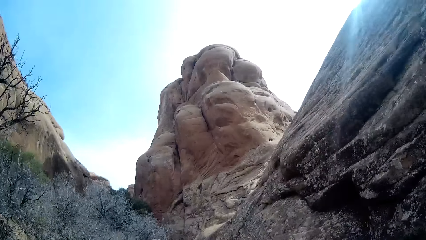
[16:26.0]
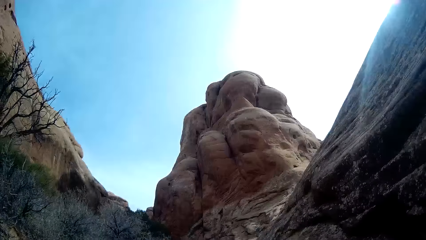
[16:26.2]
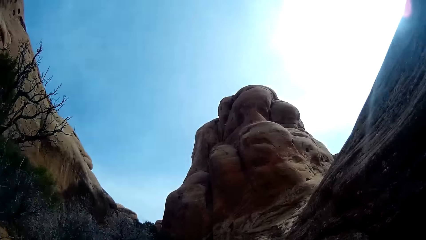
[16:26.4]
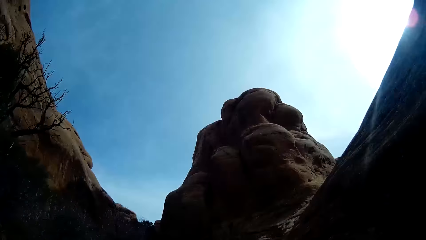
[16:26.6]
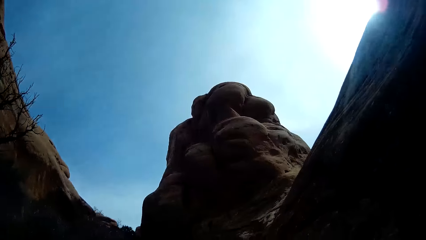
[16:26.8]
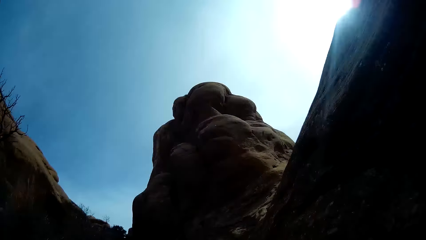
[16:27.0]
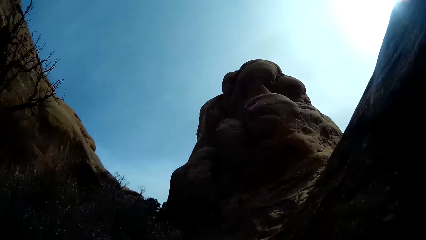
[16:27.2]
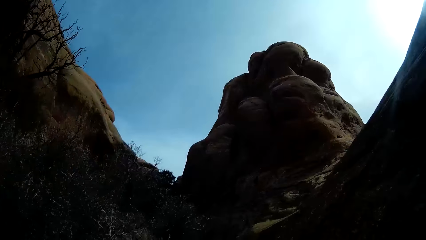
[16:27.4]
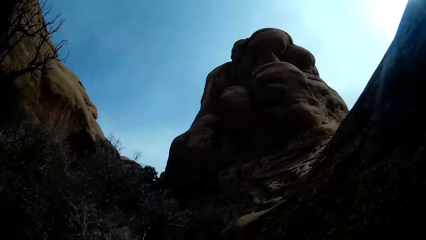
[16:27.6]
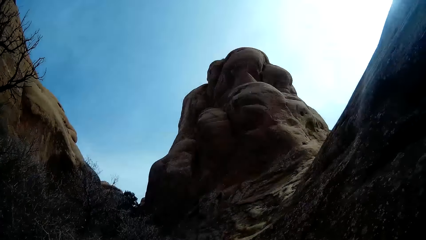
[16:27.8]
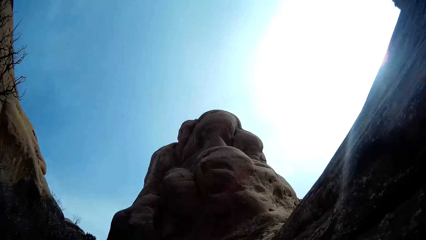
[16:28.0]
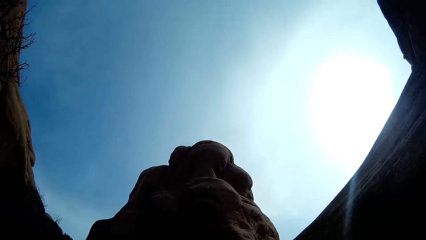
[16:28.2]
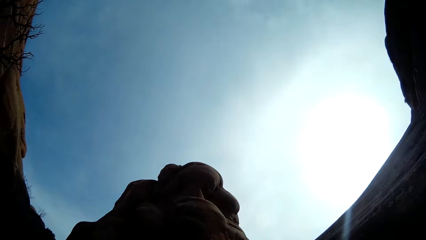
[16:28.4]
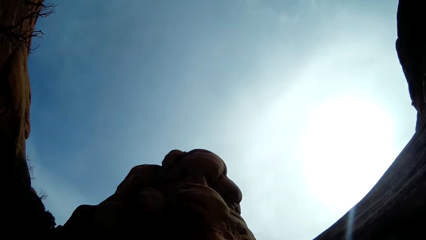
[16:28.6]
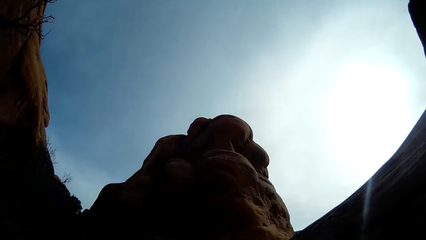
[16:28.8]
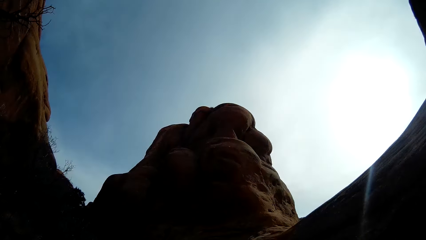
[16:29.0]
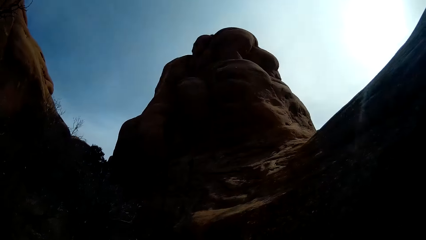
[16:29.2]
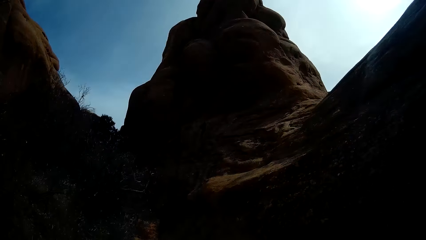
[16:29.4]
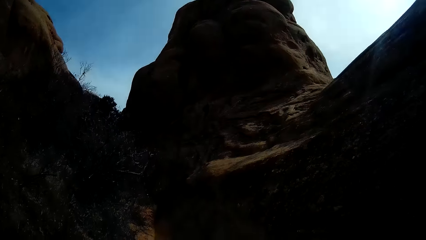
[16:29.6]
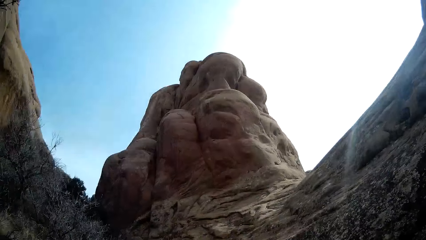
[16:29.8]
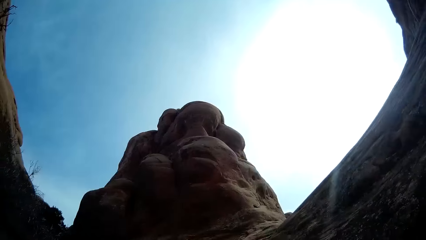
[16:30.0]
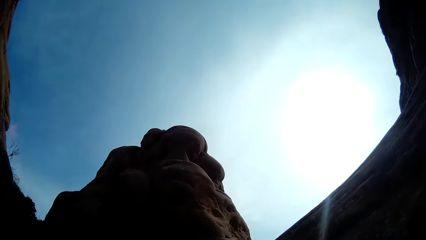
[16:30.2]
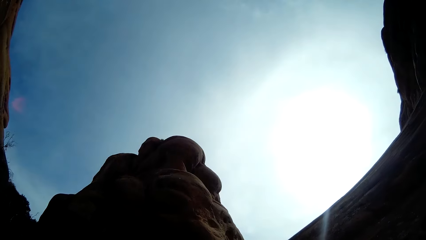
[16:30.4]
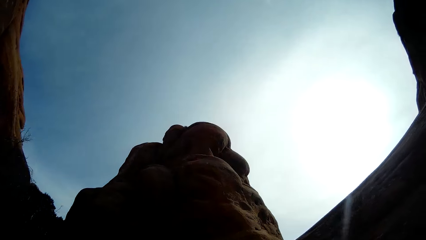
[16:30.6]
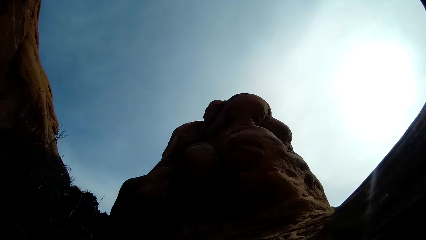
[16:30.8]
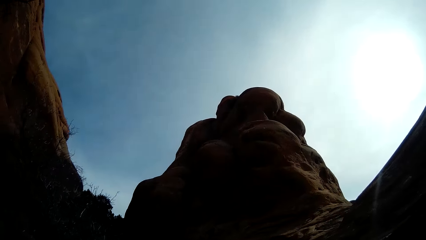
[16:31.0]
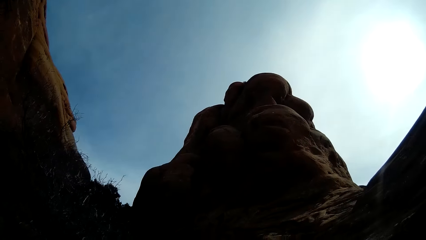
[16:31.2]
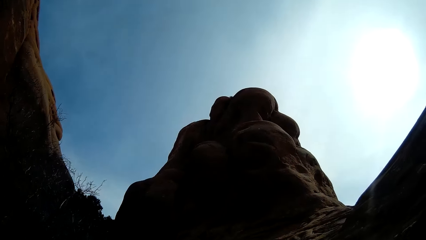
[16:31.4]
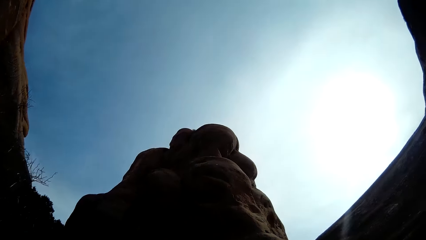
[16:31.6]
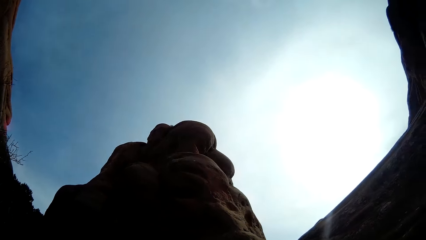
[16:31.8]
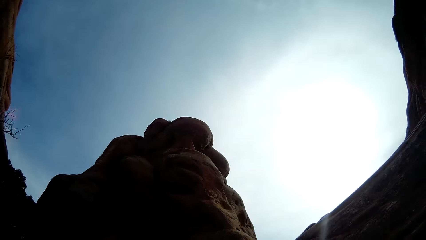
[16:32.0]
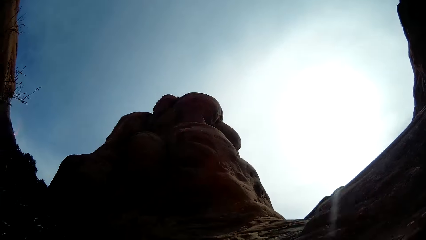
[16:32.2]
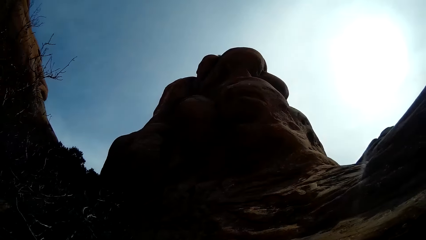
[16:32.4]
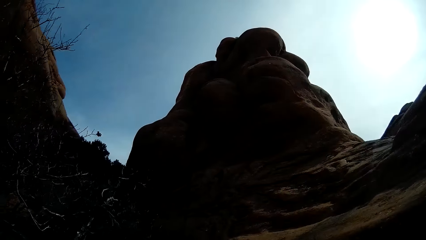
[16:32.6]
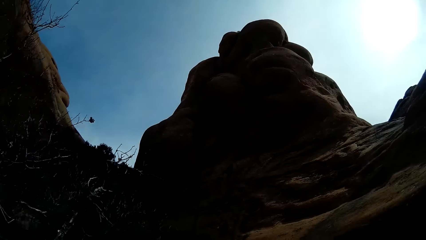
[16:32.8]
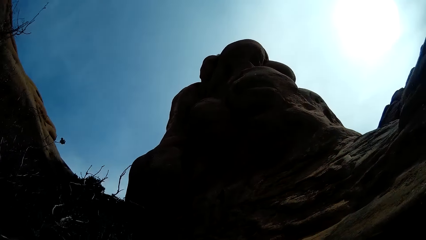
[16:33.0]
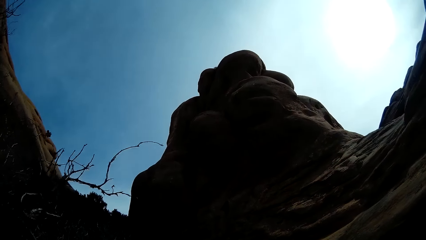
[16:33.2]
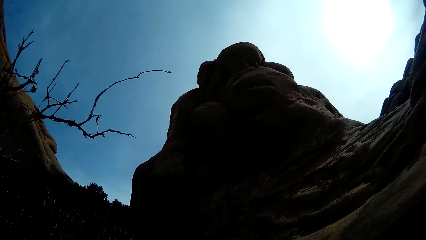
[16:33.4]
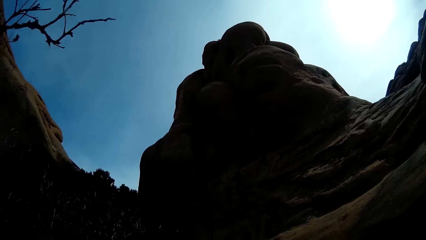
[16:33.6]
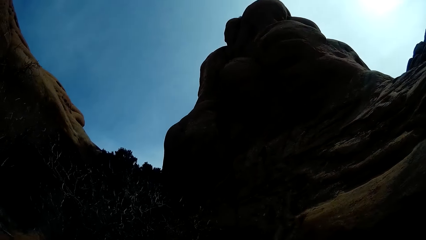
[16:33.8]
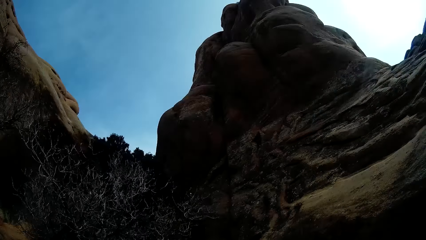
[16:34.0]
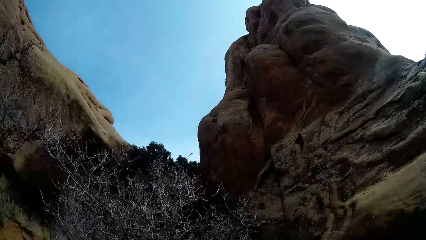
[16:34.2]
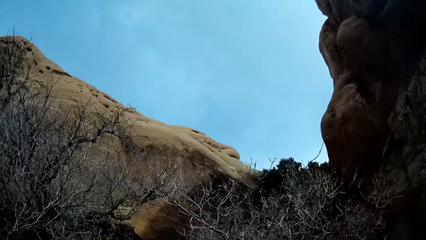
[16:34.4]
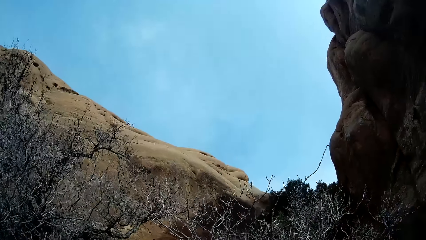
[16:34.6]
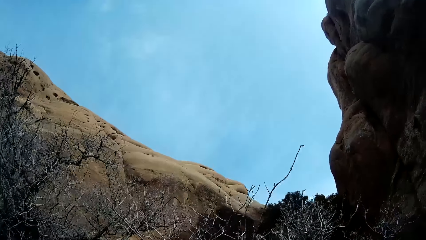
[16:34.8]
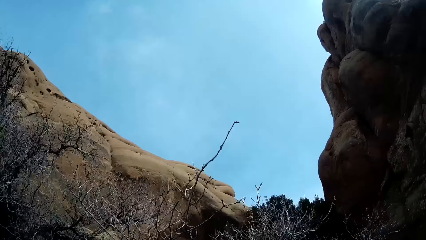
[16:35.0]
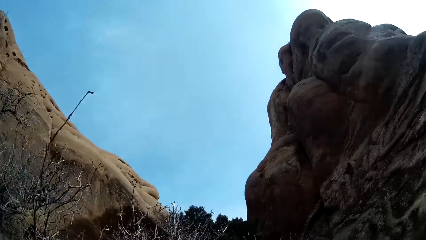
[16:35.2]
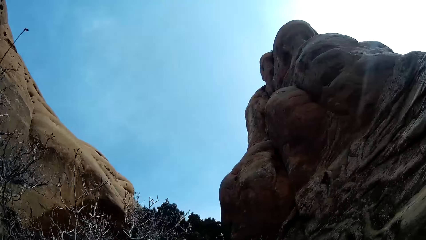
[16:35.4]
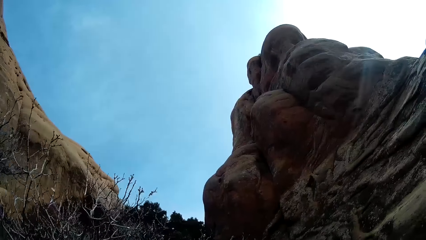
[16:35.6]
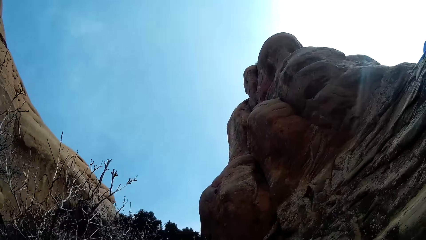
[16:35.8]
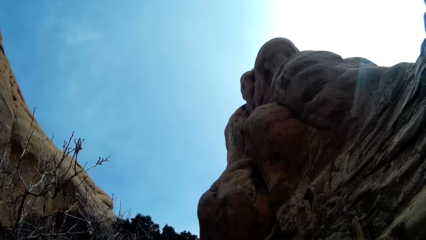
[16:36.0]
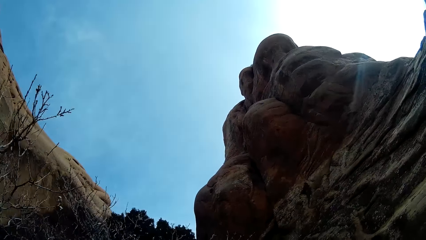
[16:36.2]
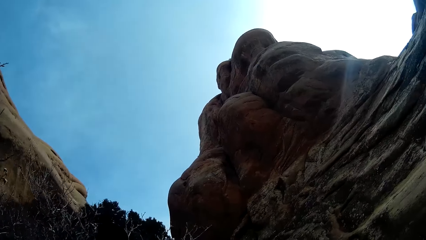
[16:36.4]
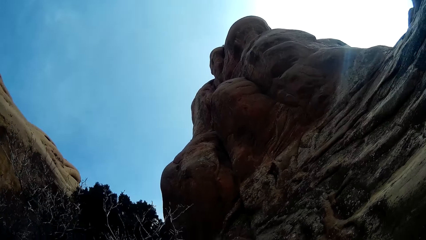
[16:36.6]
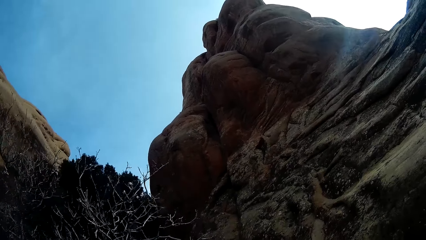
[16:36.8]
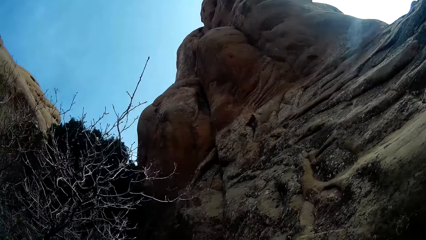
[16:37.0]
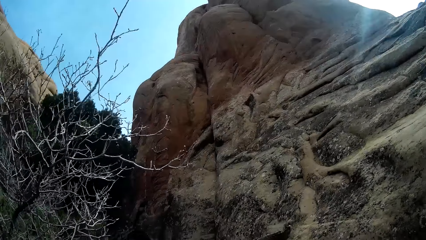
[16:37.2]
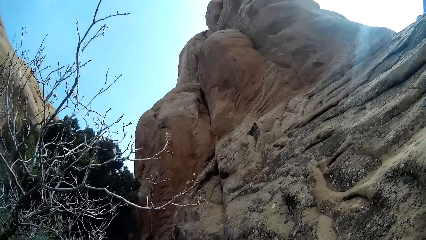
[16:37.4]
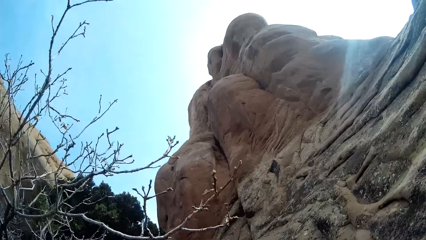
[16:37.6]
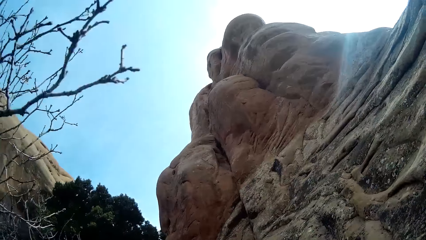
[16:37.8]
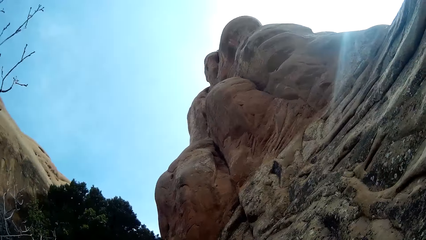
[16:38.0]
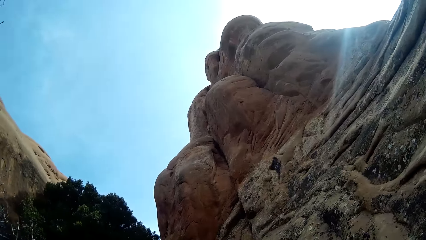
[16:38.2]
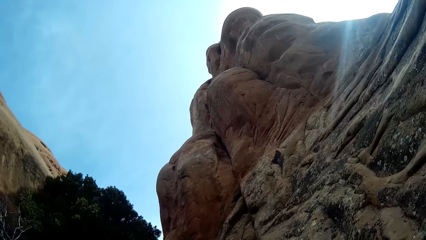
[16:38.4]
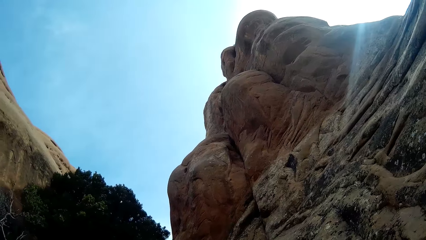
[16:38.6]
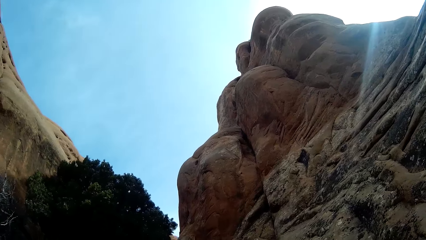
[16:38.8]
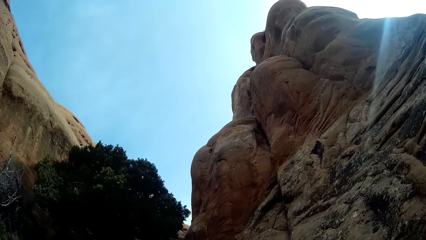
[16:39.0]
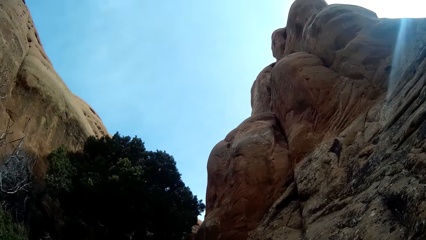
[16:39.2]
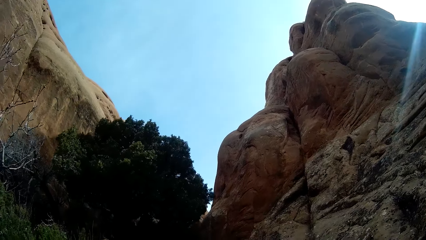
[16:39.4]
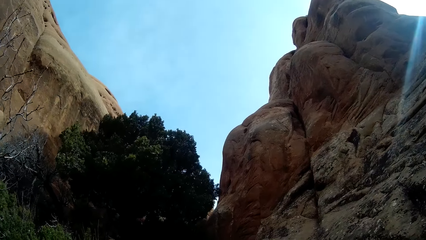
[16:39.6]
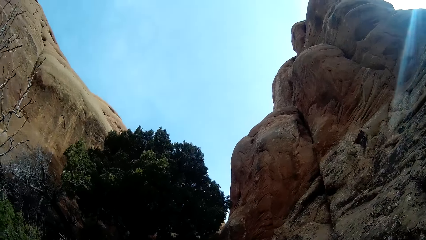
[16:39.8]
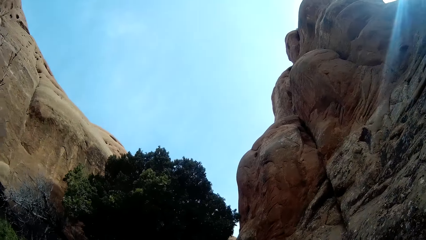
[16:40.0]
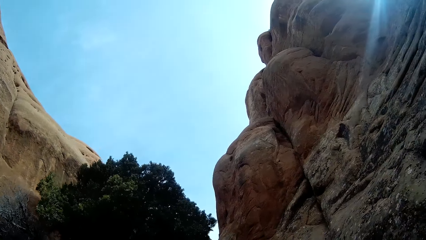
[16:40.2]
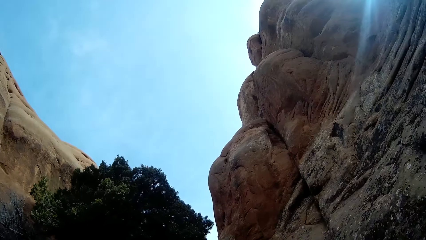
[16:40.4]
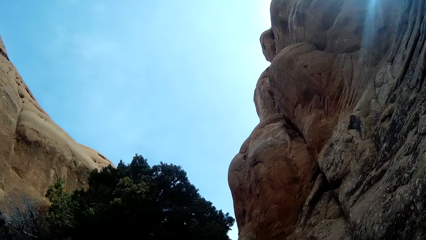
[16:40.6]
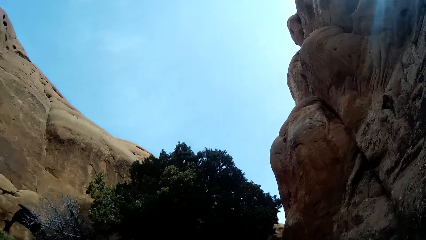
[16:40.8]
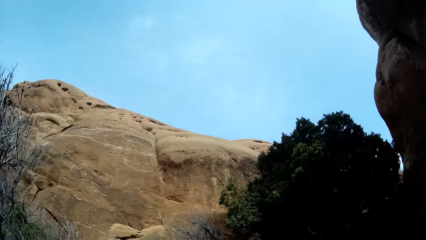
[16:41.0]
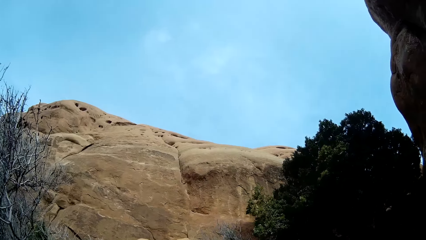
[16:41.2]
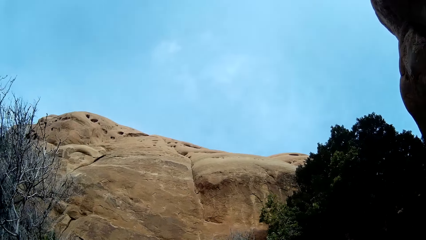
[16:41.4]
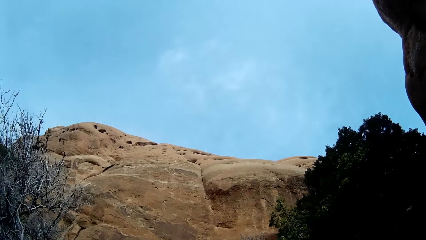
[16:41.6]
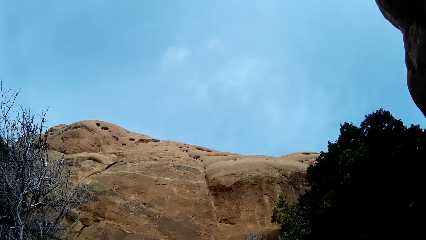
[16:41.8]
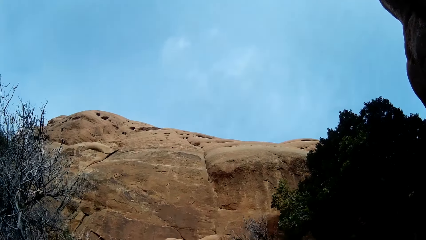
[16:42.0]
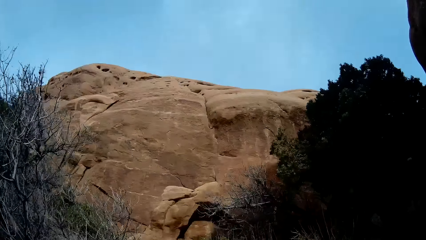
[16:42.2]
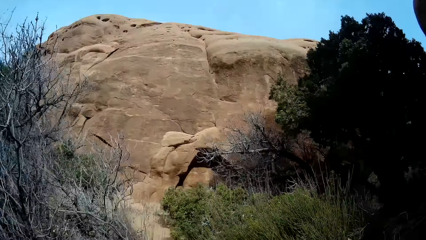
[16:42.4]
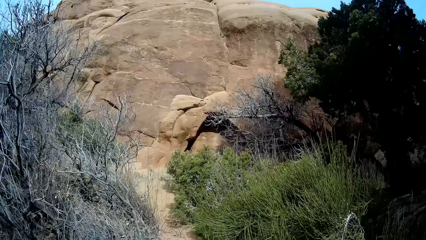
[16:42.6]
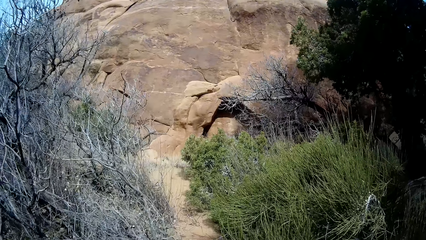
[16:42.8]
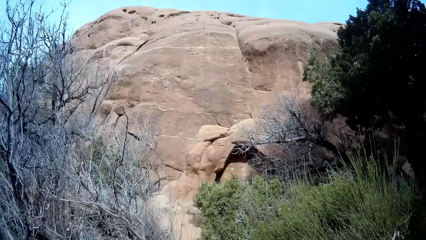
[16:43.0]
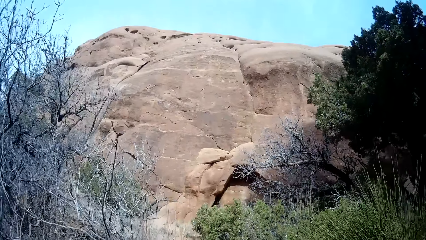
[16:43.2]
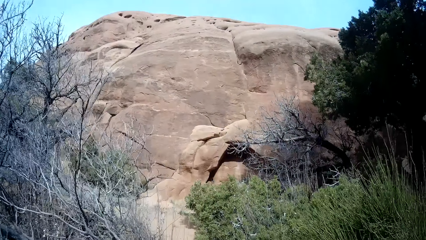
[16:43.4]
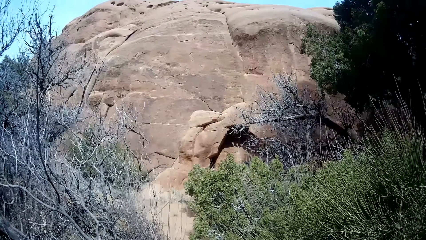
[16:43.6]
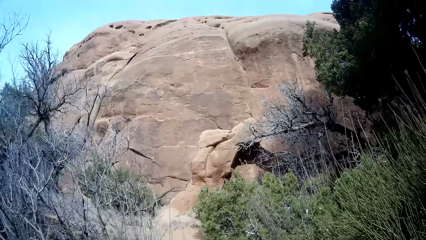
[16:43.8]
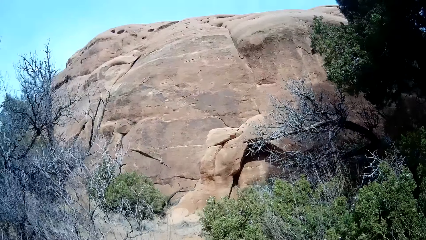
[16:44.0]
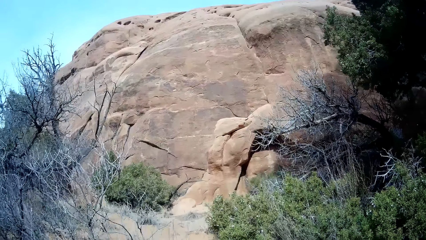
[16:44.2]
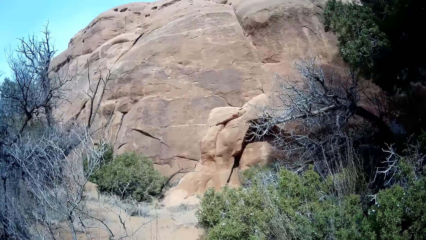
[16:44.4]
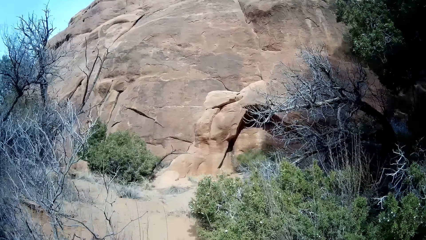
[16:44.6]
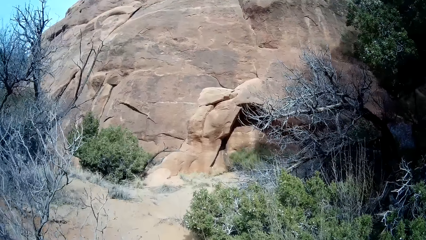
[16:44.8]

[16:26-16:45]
The camera wearer stares at the sky. They stare at a hill.
